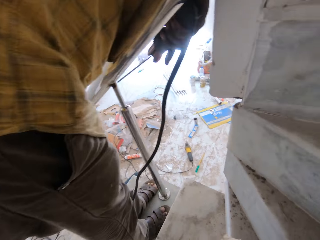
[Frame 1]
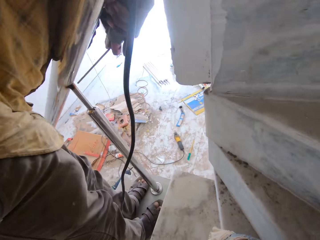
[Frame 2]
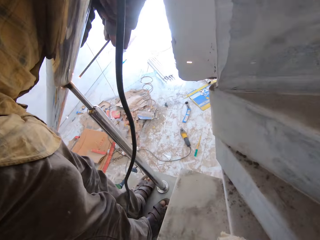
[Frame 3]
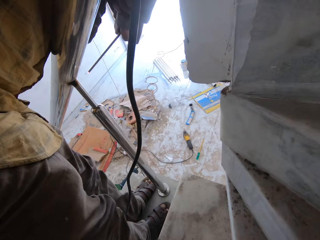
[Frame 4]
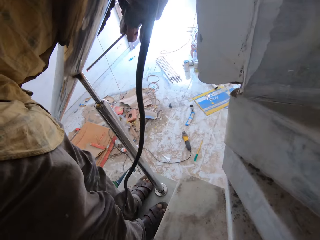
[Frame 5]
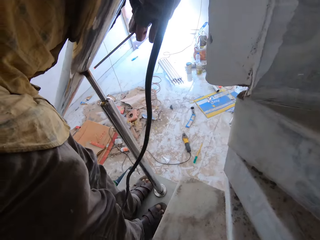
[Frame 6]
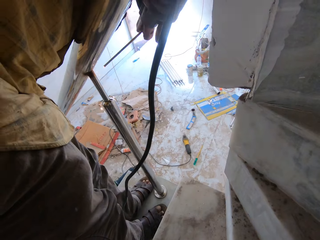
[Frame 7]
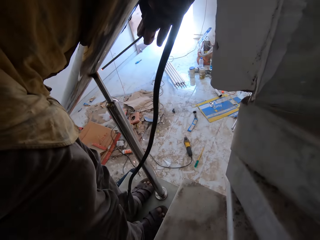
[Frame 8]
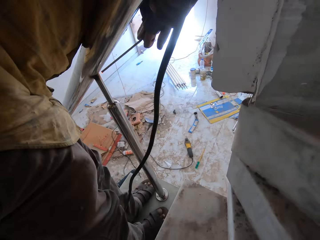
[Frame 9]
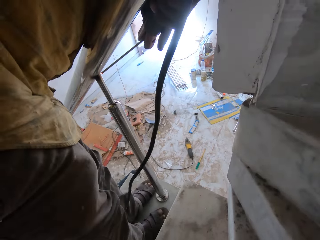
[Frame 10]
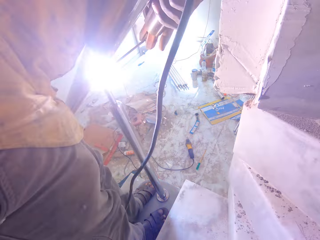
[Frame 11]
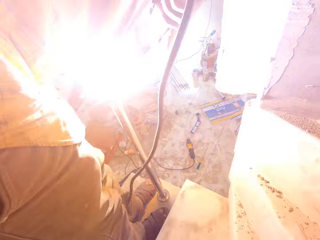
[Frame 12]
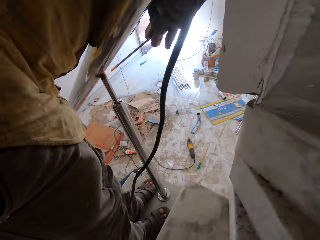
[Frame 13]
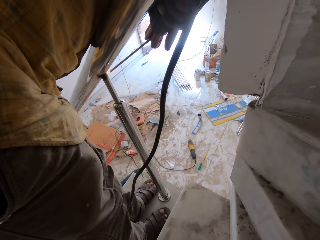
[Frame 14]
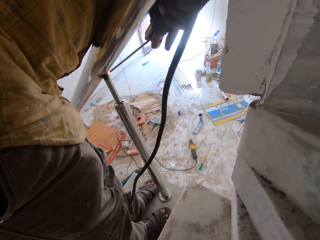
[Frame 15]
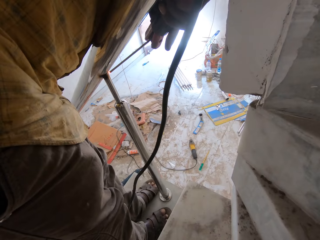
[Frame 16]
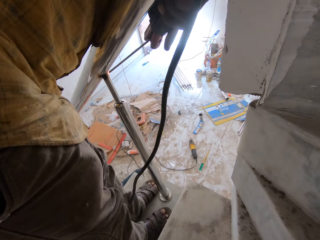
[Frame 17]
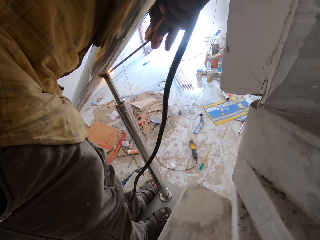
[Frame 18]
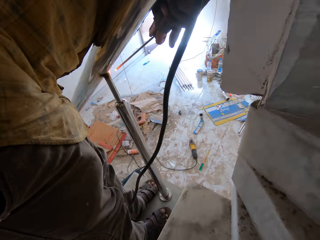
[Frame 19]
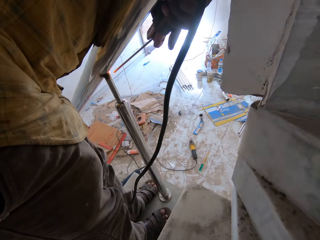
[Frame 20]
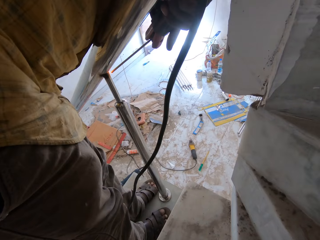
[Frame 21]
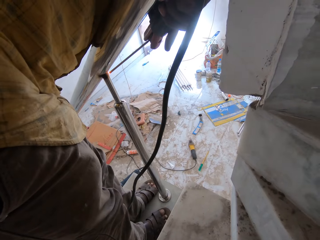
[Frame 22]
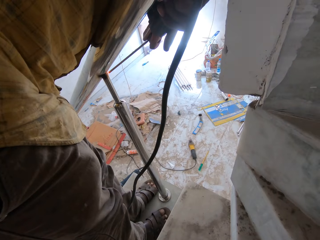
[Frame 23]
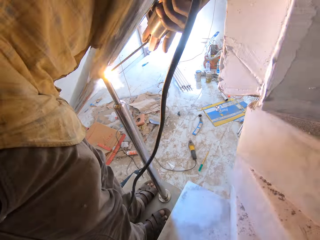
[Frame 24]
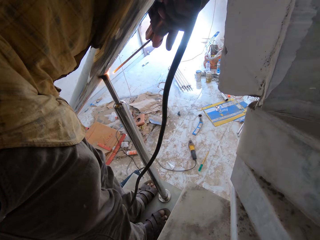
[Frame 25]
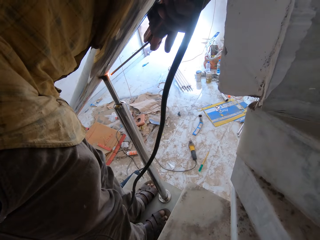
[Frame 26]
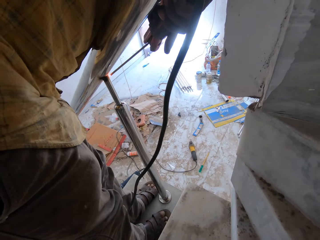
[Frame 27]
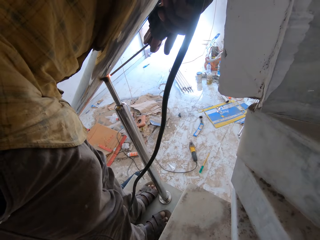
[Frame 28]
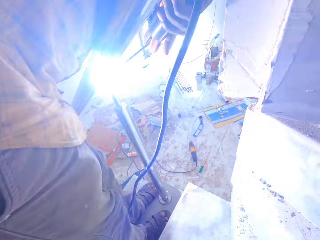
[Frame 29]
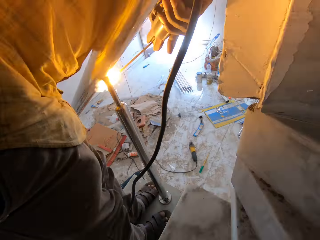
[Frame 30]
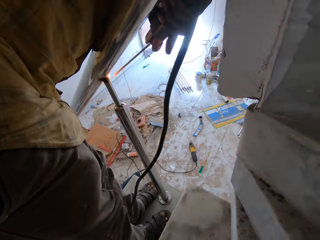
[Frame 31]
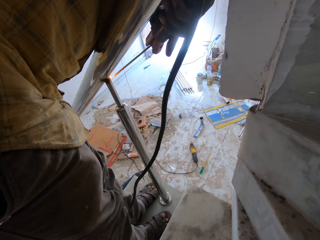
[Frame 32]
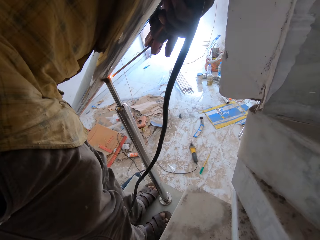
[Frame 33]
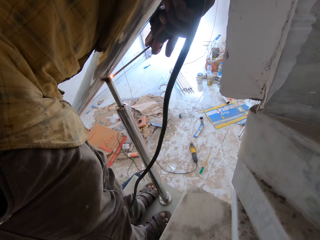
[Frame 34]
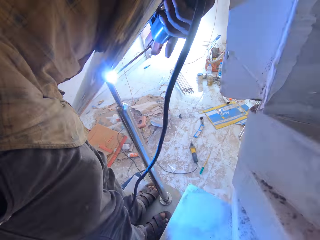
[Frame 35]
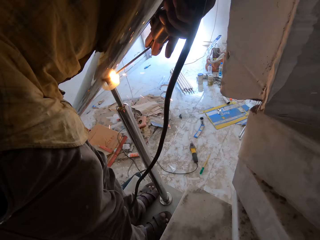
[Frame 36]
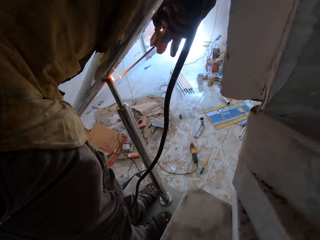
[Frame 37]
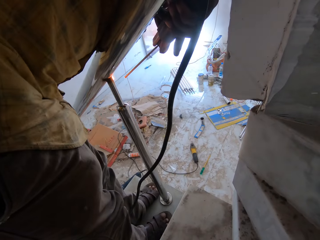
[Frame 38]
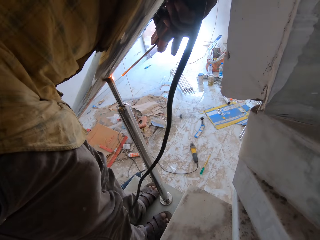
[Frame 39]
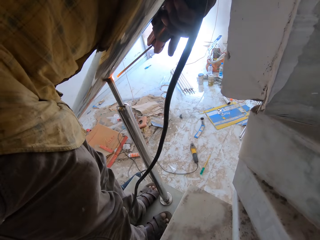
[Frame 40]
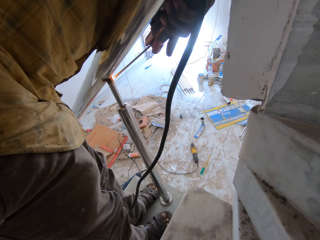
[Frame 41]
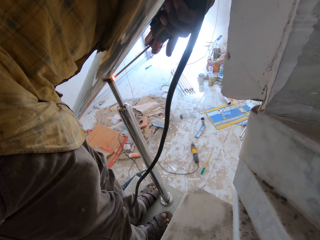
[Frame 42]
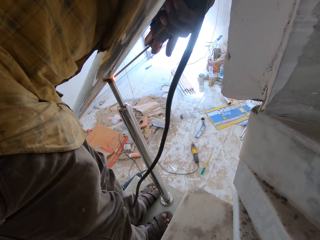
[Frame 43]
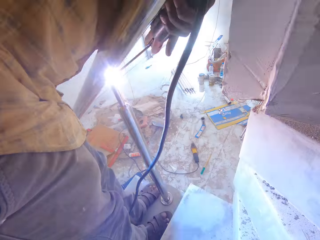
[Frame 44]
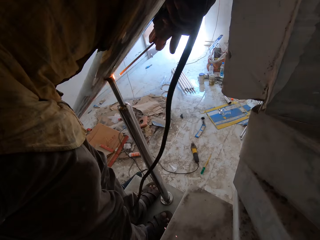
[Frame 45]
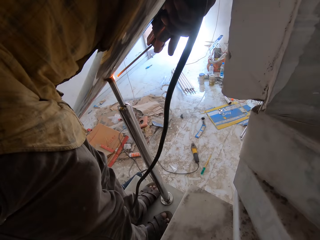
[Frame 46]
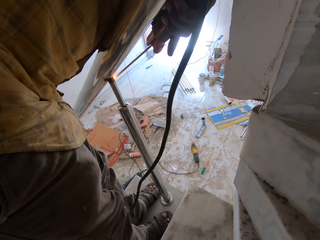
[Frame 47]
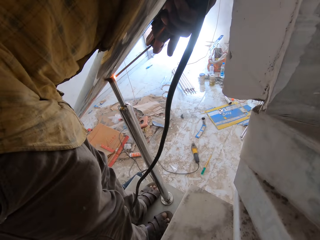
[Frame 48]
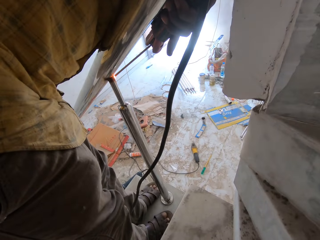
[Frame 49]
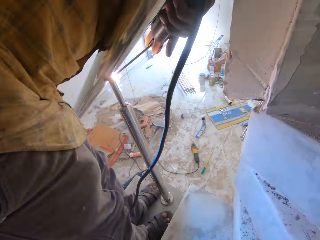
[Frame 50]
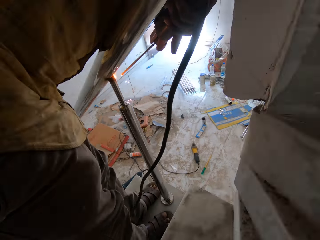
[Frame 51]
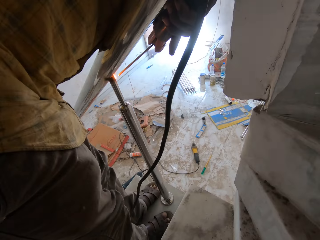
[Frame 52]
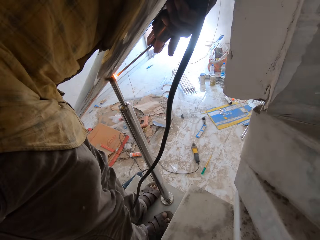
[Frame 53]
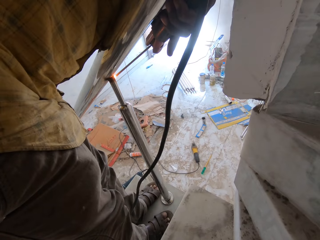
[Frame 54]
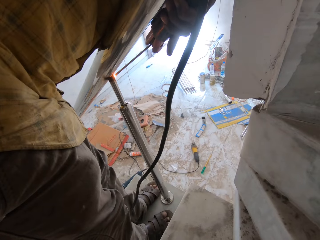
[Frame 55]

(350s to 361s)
The man welds the rail to the rail support with the welding electrode holder in his right hand. The camera wearer looks around.

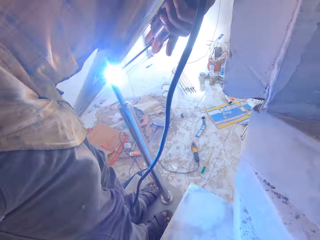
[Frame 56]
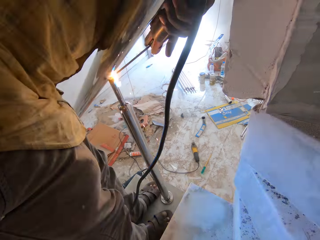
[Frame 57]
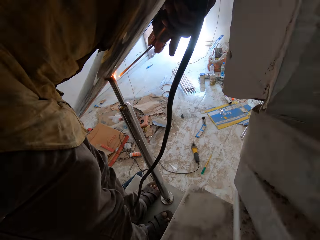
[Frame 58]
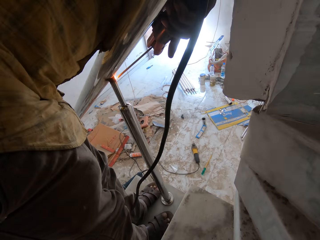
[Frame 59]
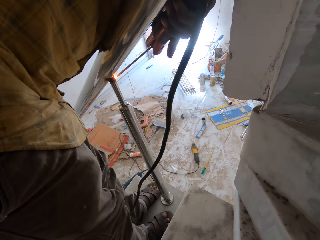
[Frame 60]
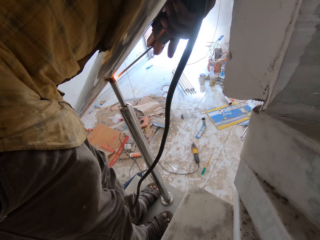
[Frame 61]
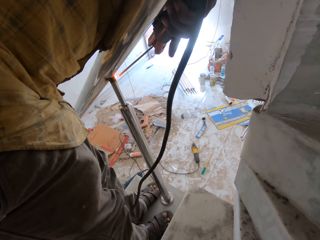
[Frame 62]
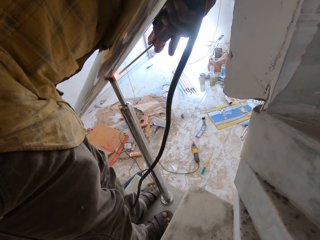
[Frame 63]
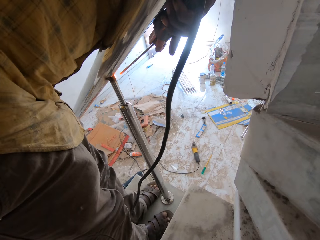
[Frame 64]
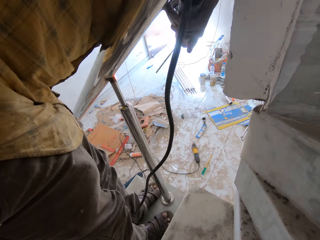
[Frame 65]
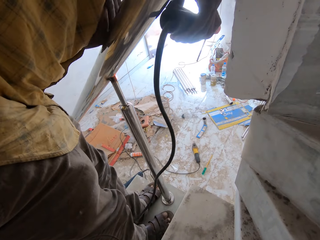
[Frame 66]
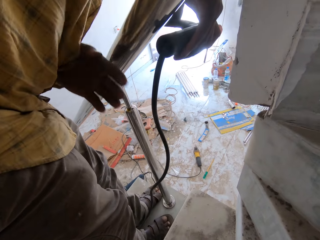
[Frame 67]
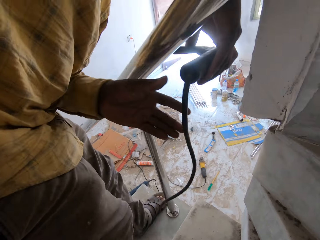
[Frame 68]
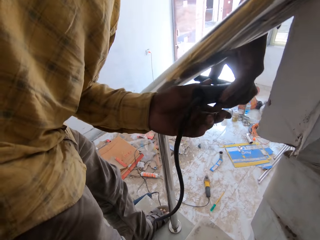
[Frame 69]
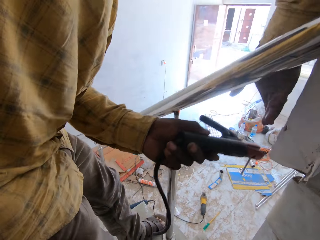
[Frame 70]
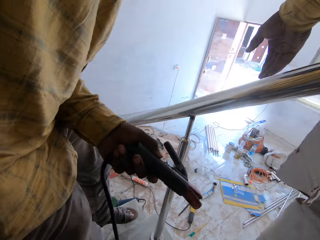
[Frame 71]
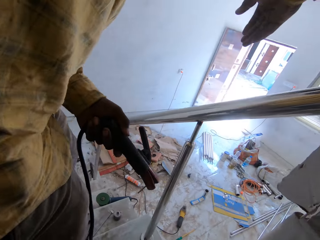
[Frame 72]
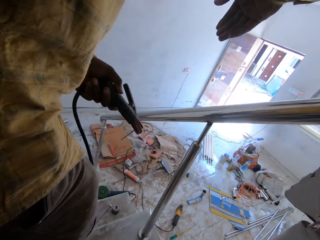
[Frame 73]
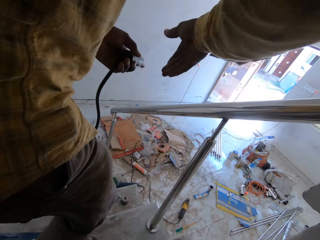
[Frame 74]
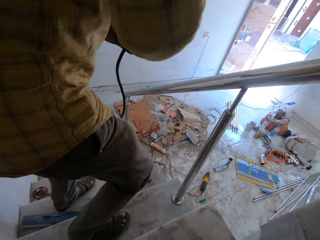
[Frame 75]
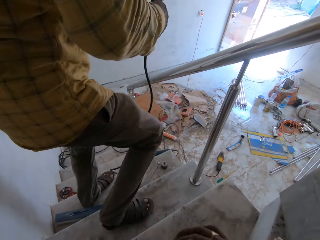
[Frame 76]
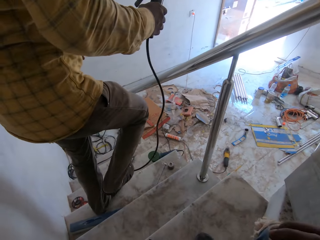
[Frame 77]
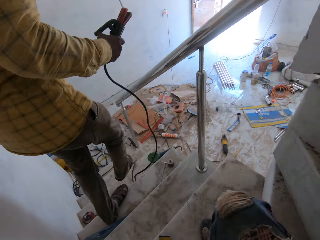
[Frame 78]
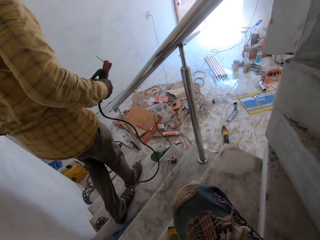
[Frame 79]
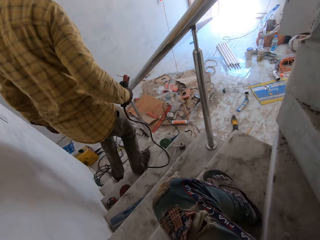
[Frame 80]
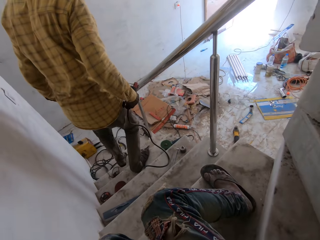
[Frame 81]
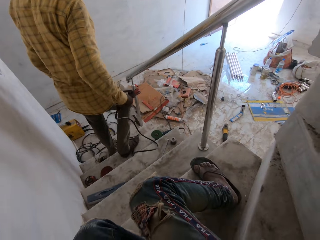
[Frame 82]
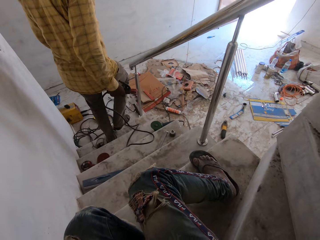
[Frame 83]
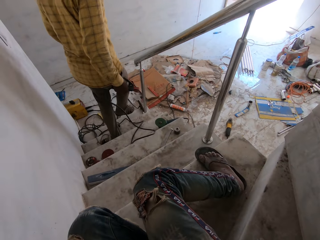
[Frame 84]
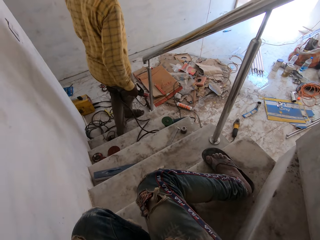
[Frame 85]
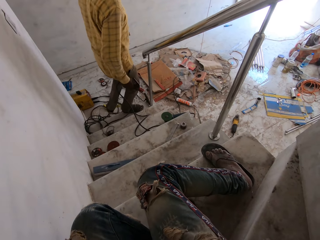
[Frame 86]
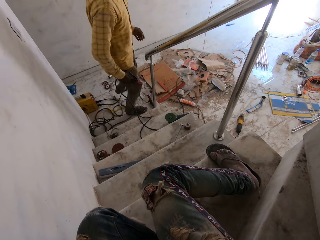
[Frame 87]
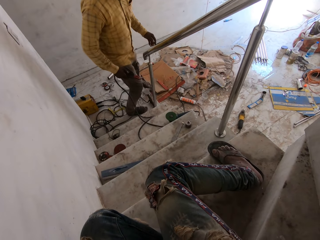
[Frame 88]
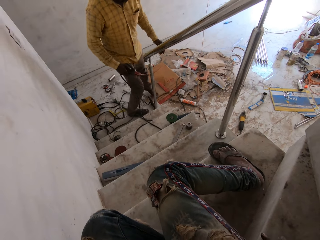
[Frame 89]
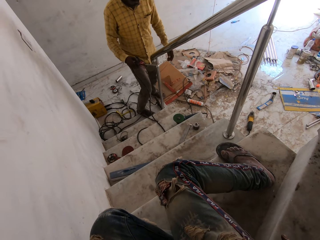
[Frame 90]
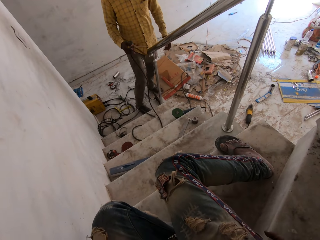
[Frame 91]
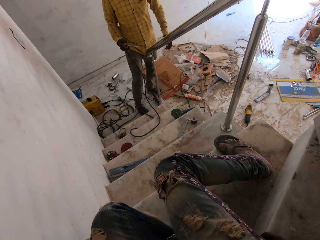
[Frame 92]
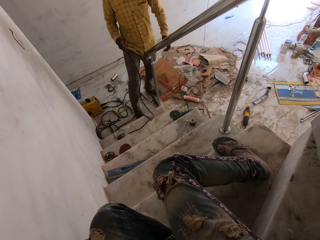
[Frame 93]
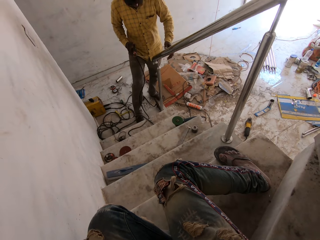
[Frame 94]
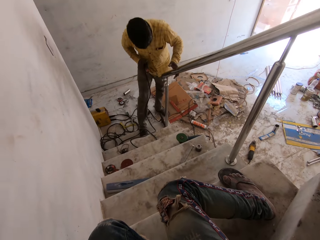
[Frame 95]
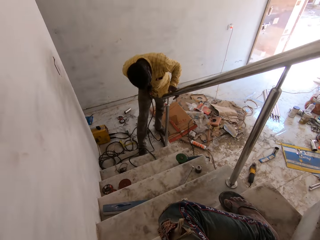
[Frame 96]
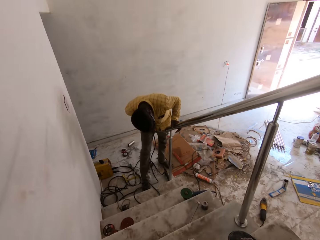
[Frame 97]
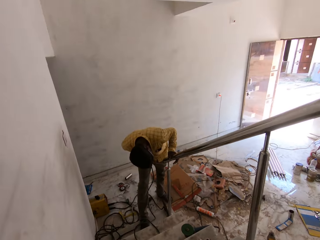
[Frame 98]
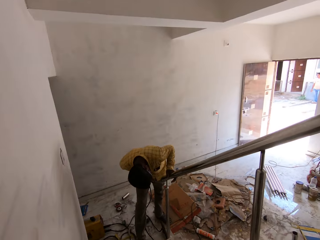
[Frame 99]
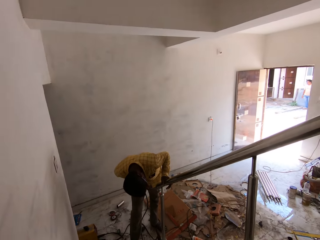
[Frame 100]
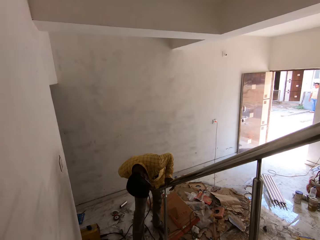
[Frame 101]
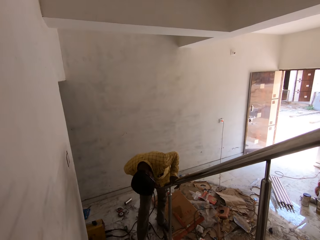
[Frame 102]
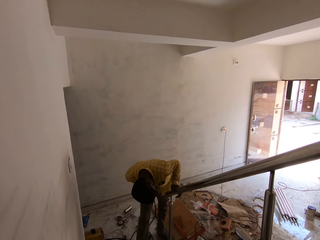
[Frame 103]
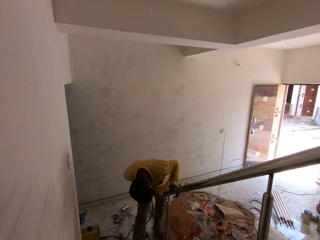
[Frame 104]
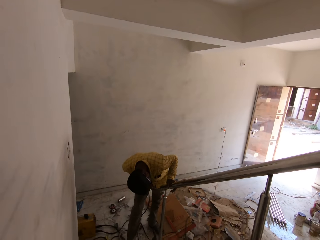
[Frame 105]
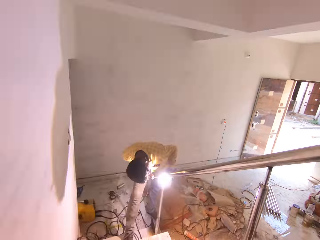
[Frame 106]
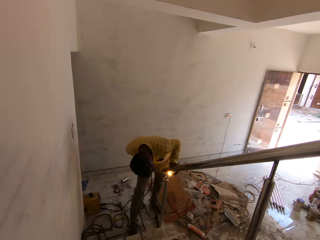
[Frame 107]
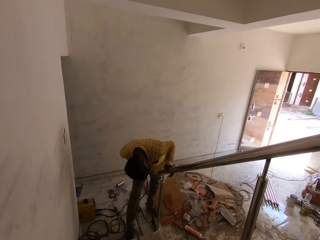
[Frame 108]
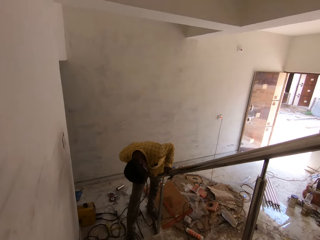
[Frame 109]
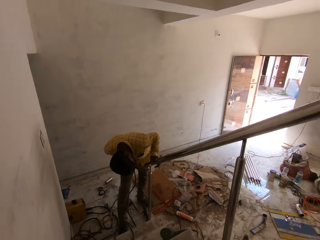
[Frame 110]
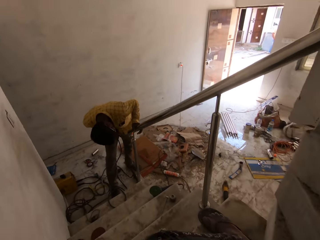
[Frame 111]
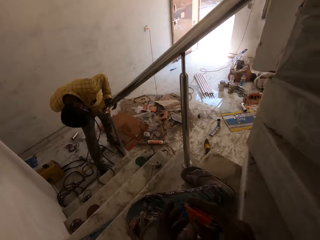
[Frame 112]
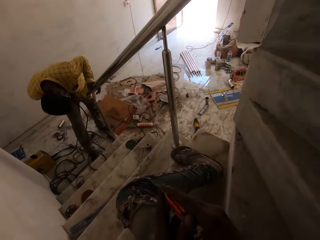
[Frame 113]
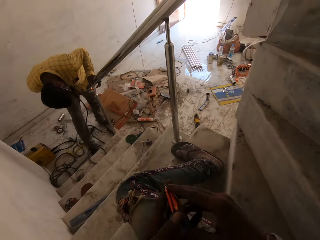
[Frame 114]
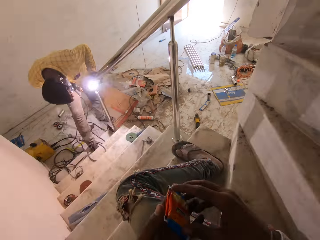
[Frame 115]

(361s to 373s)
The man passes the welding electrode holder to his left hand, walks down the stair, and passes the welding electrode holder to his right hand. The camera wearer removes something in the pocket. The man welds the rail to the rail support with the welding electrode holder in his right hand.
